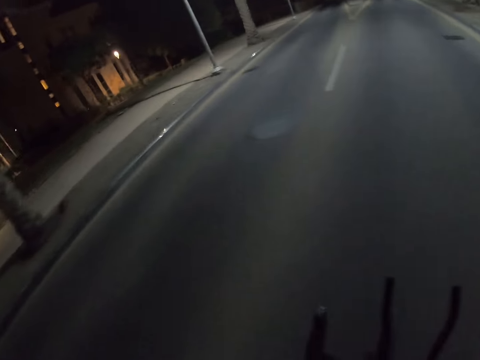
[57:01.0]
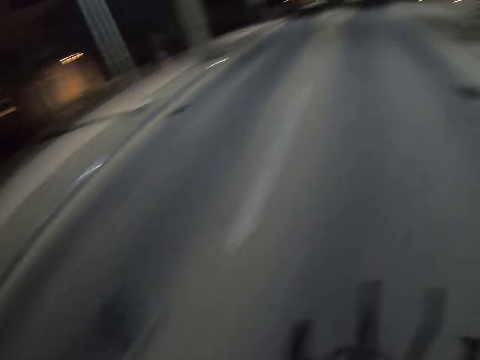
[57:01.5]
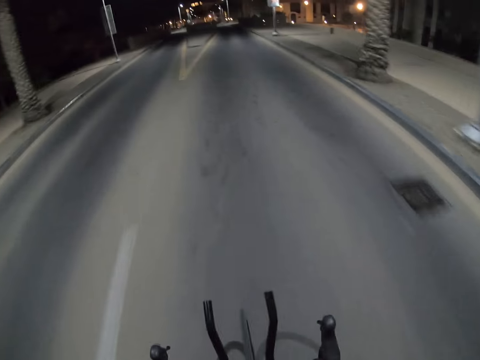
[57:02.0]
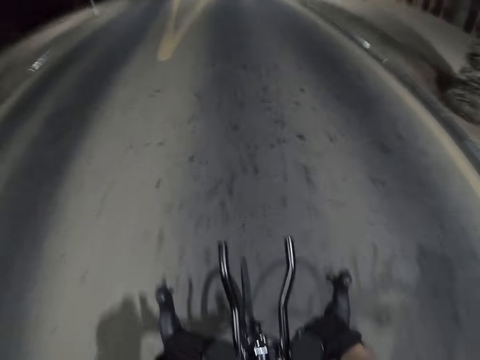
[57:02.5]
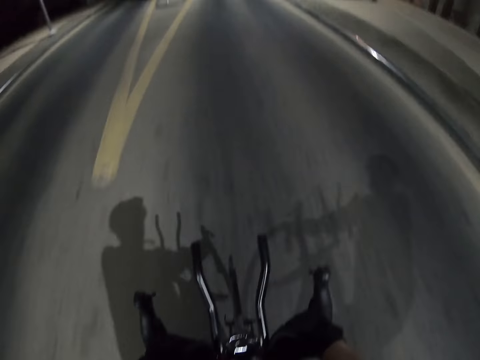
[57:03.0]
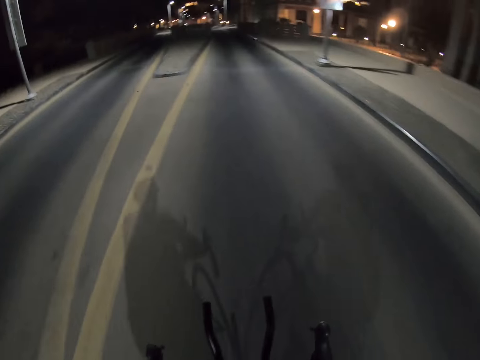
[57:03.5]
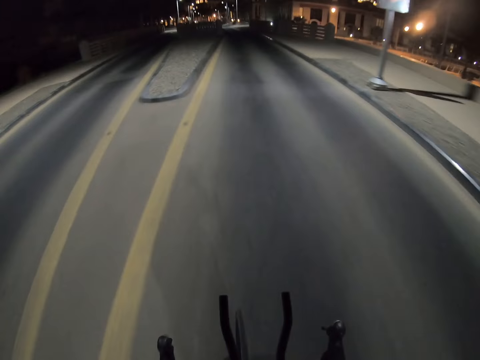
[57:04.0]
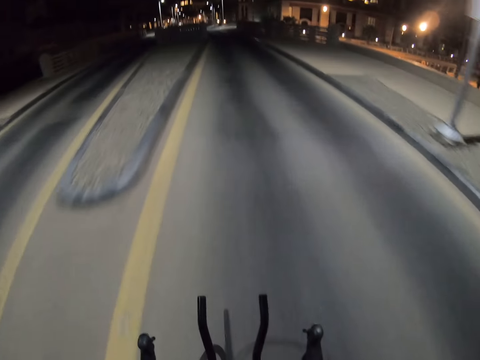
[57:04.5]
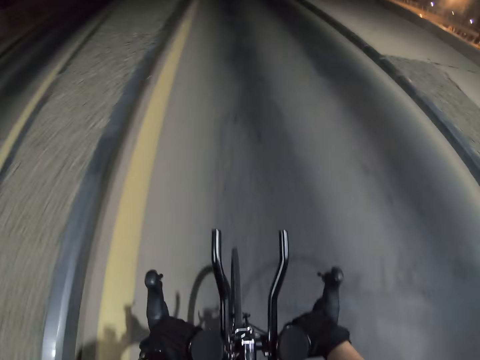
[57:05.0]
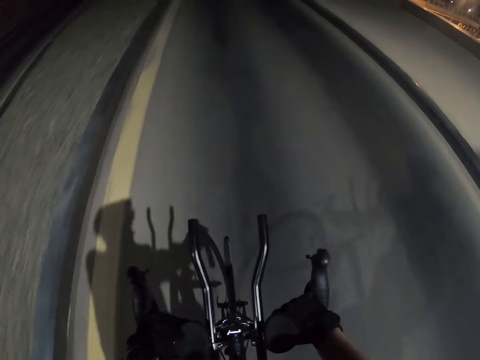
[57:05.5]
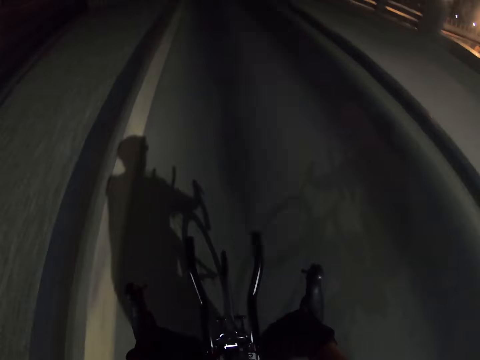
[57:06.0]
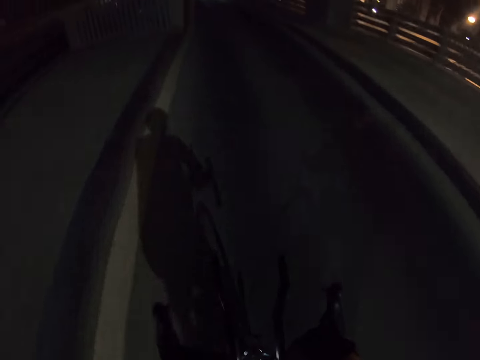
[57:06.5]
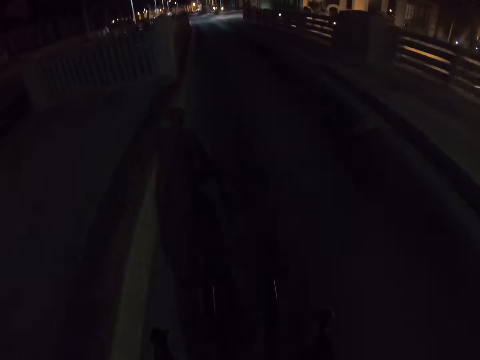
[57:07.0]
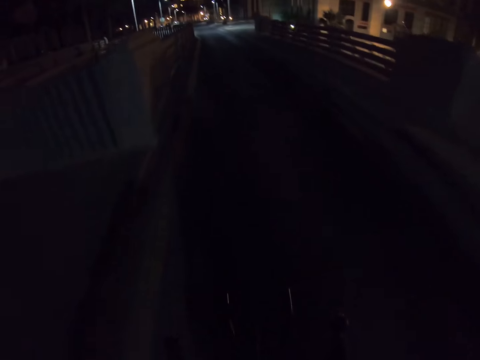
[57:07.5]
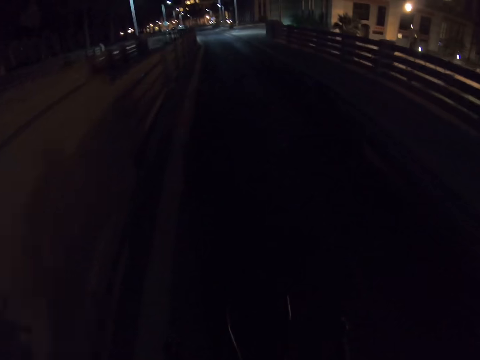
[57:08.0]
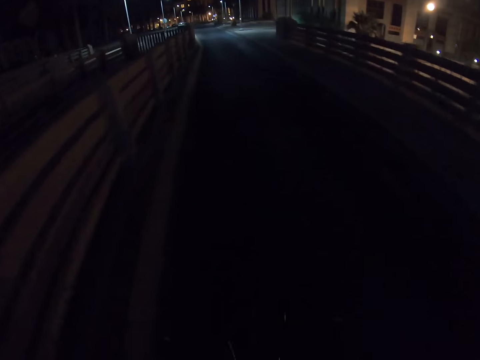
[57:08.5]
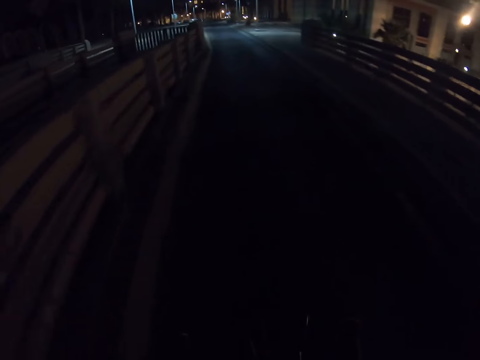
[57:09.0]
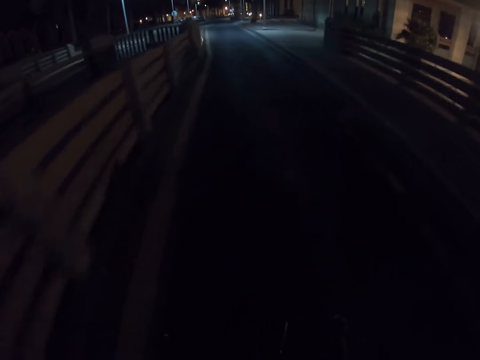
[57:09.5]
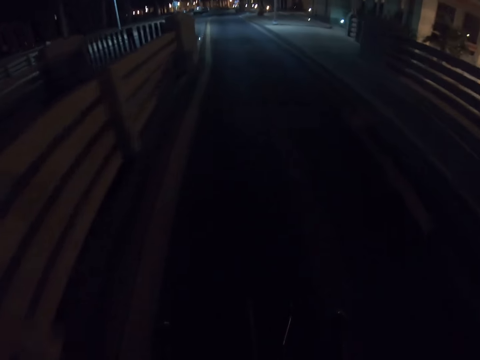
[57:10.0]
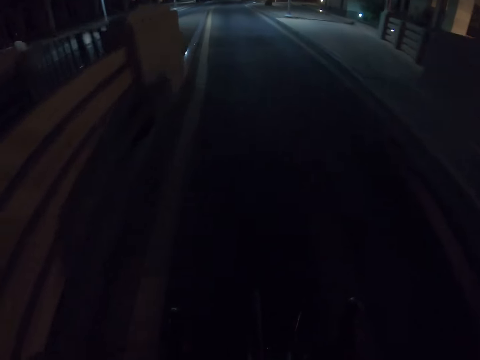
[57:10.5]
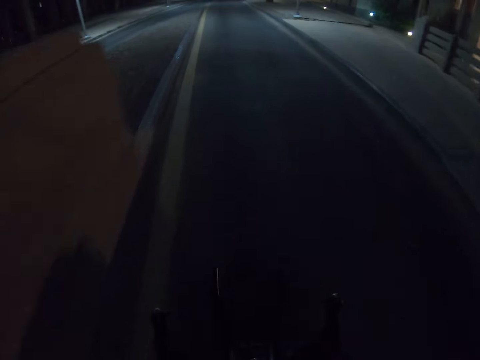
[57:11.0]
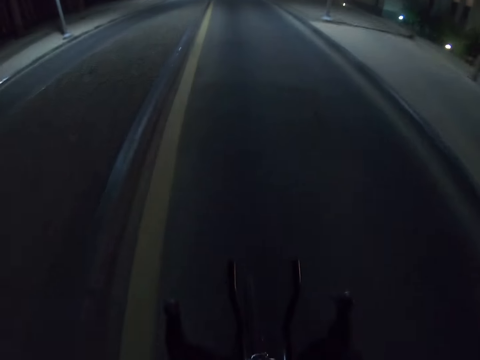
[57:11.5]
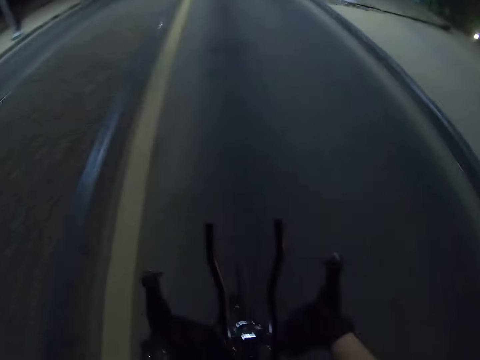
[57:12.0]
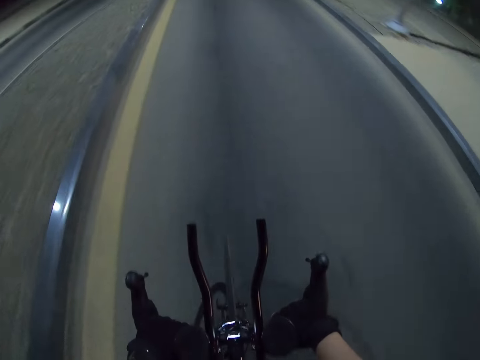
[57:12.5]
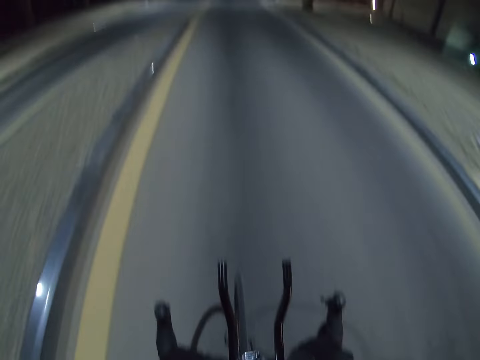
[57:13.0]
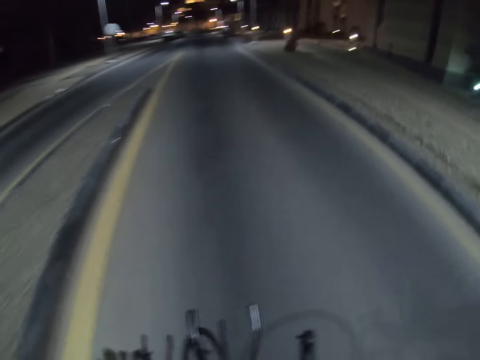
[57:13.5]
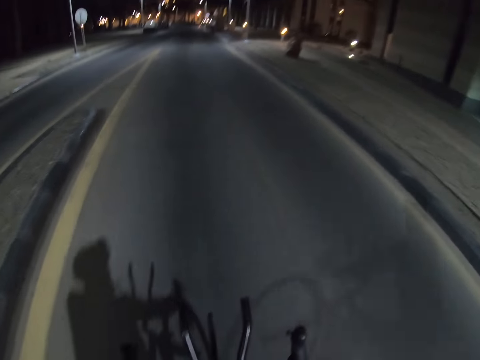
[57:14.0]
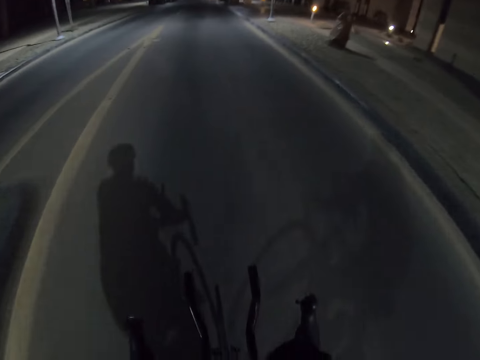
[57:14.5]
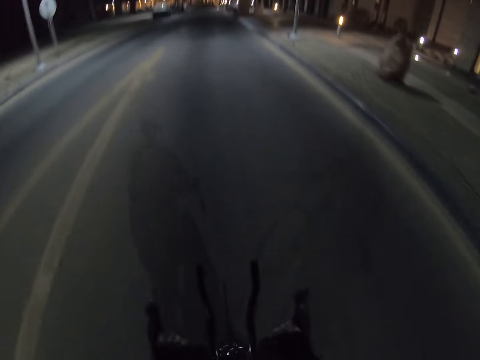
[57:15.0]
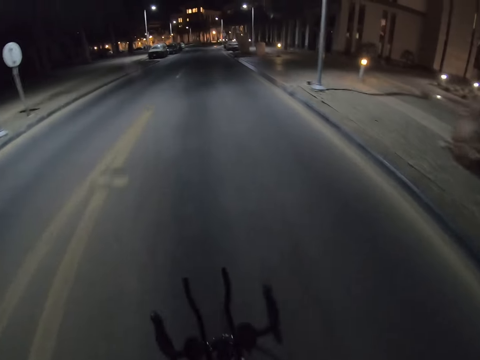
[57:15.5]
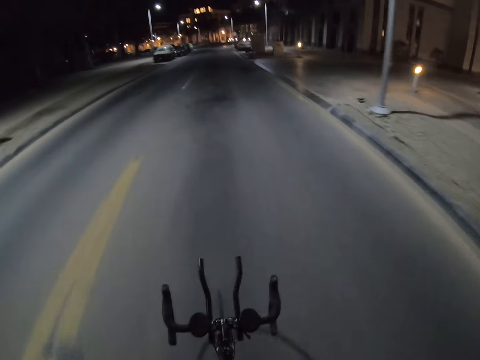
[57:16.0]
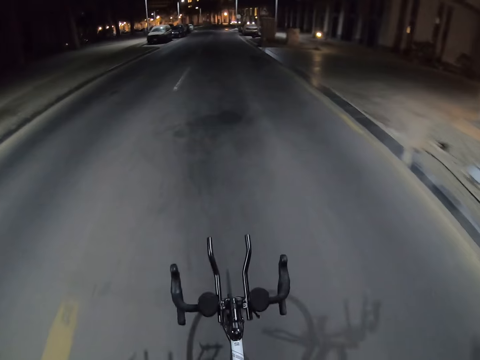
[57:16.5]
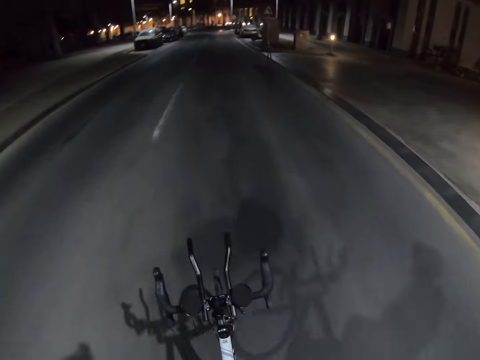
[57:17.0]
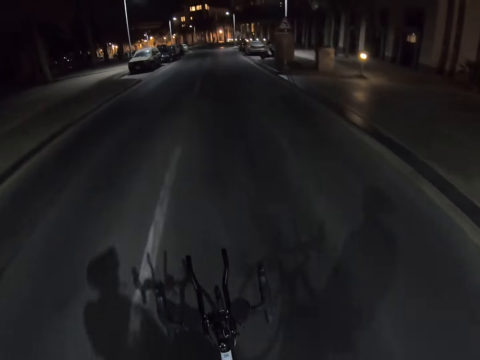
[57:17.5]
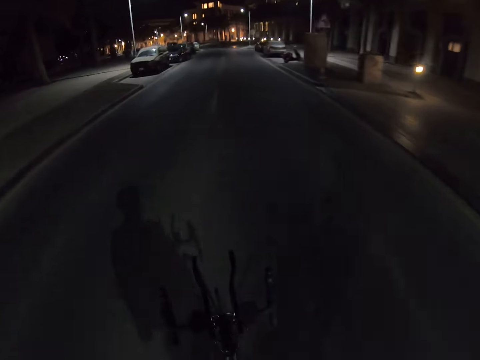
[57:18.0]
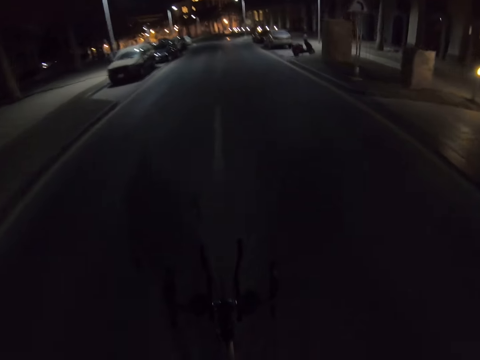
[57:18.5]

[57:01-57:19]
The camera wearer looks down. They look ahead. They look down. They look ahead. They look down. They look ahead. They look down. They look ahead.

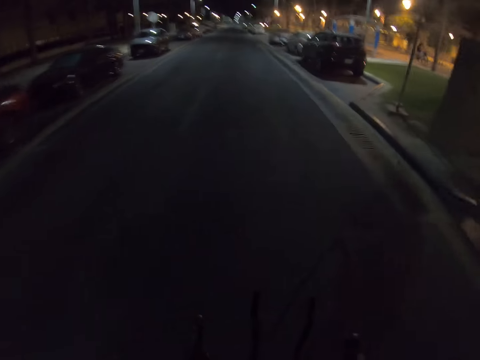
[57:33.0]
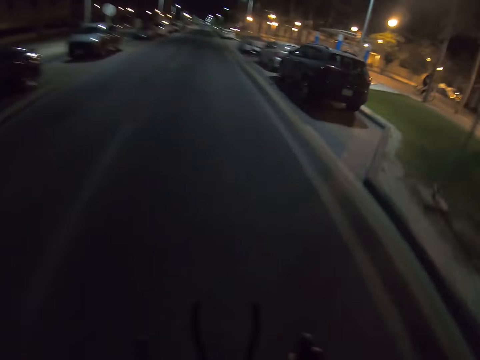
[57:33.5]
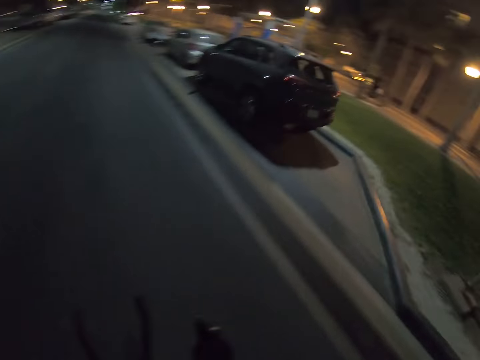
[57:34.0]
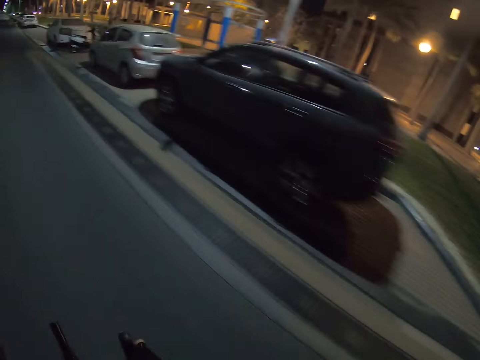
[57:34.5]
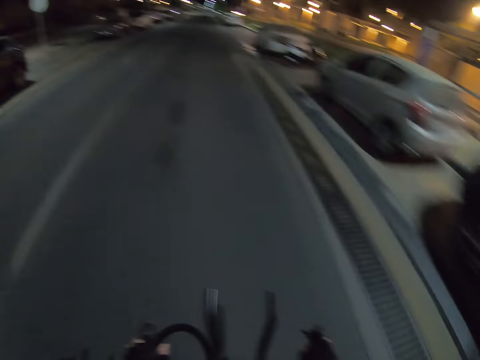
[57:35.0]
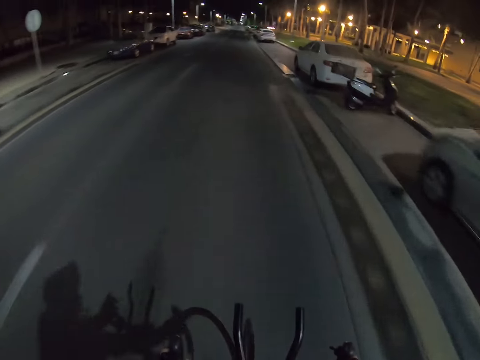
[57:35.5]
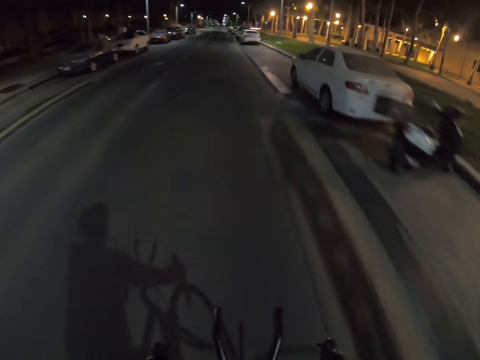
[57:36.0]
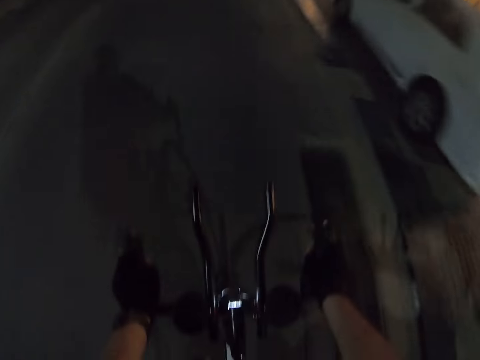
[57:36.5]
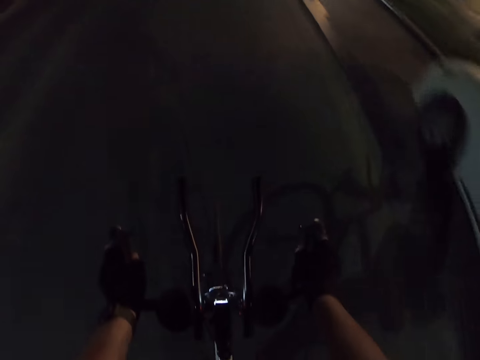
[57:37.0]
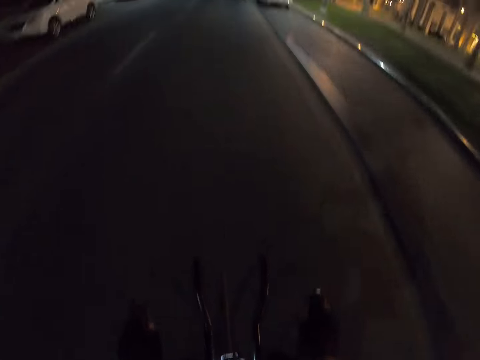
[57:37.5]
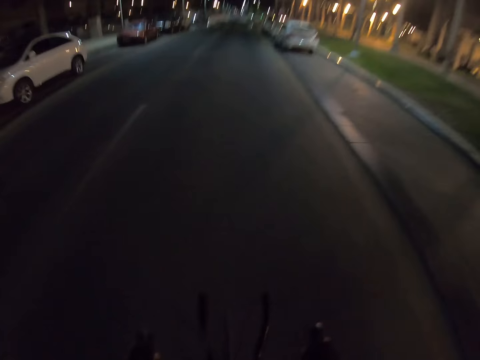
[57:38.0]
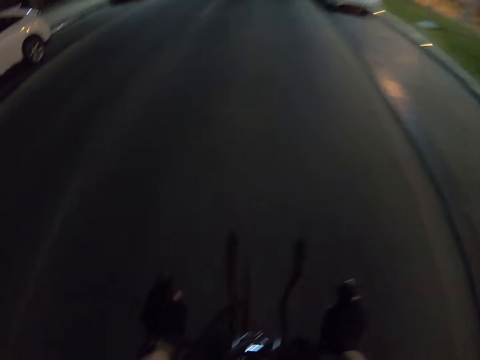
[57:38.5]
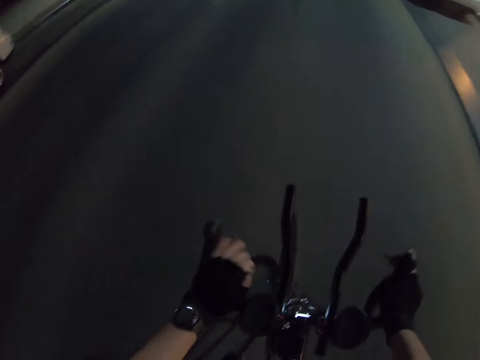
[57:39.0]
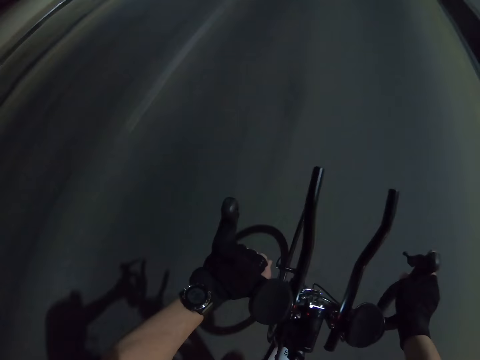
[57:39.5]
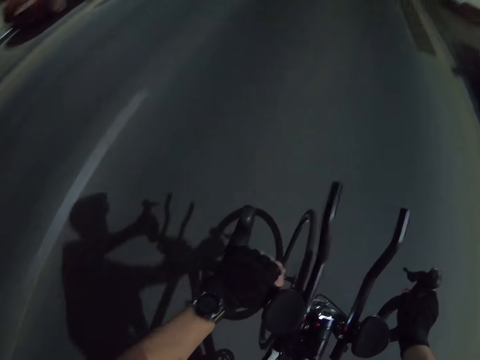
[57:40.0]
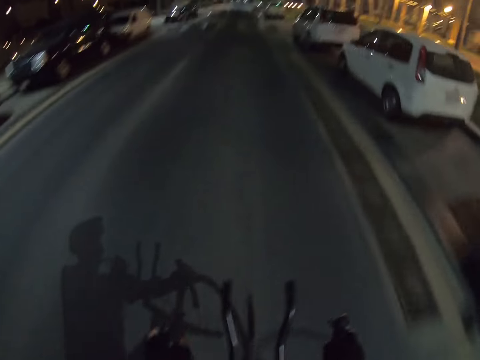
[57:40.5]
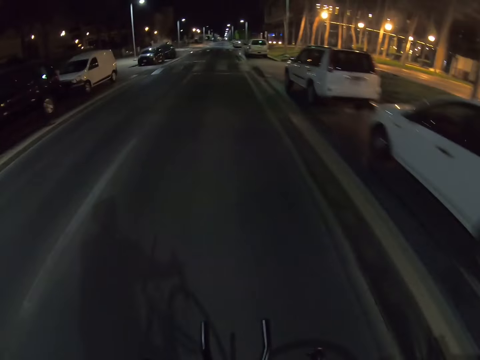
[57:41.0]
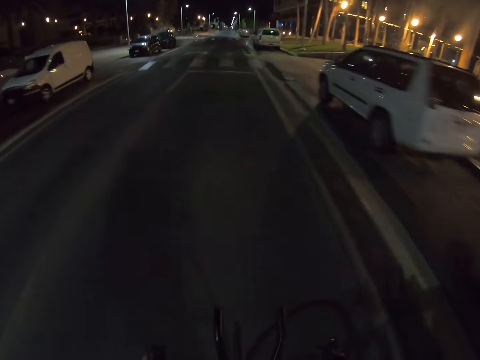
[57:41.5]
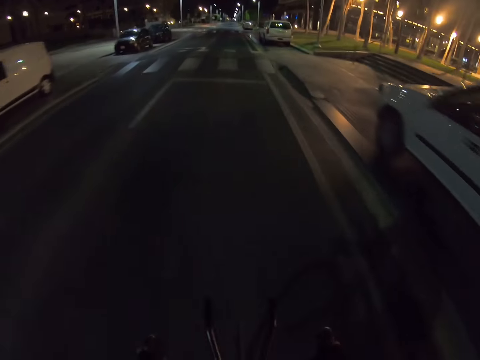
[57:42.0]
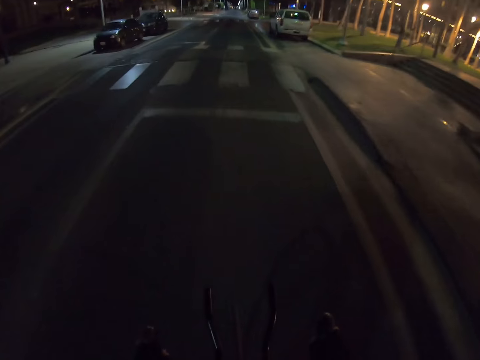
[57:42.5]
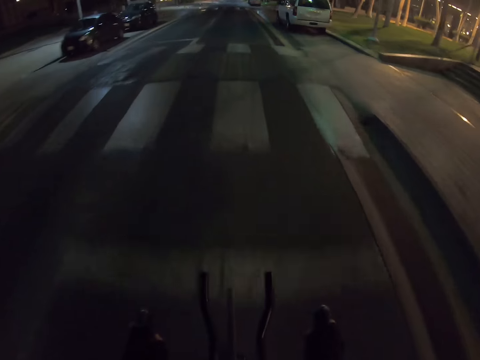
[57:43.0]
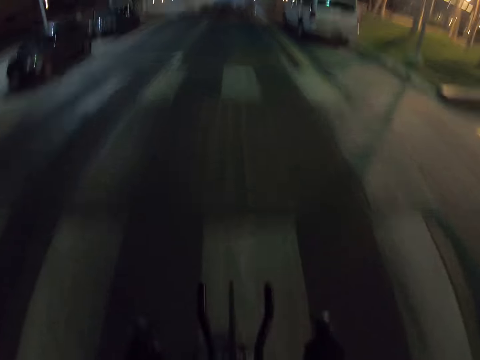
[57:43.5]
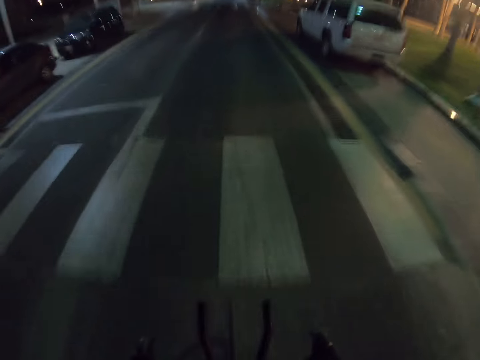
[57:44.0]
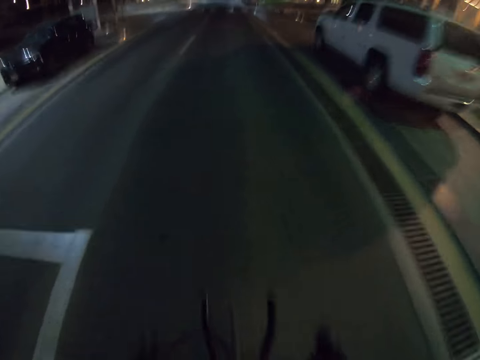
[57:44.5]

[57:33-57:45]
The camera wearer looks sideways. They look ahead. They look down. They look ahead.
